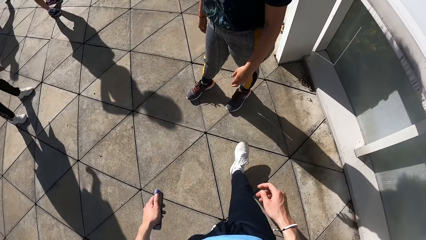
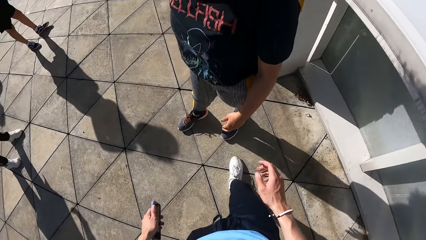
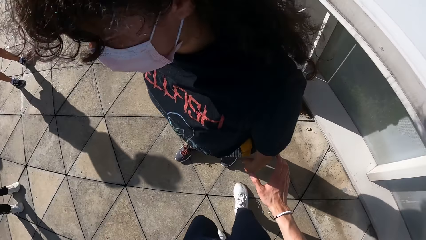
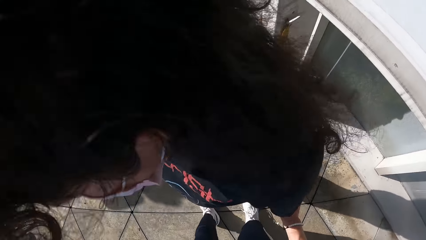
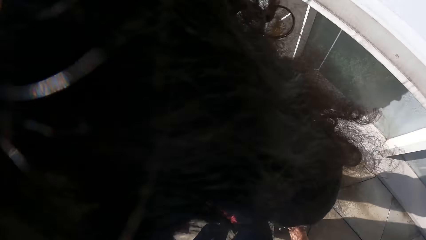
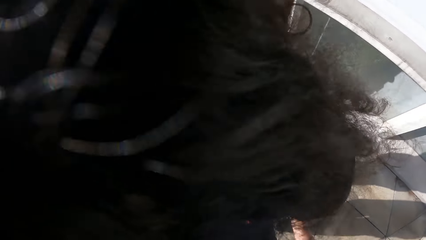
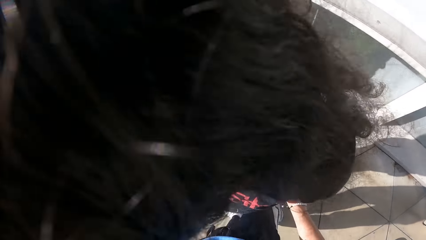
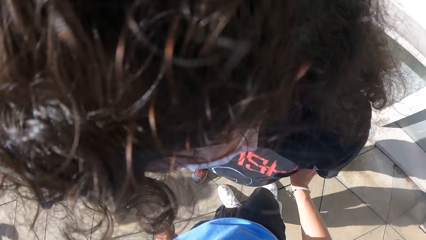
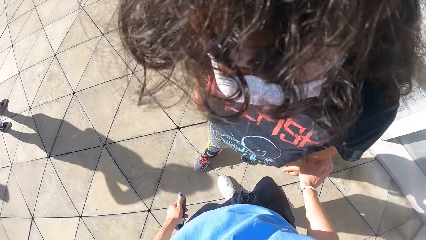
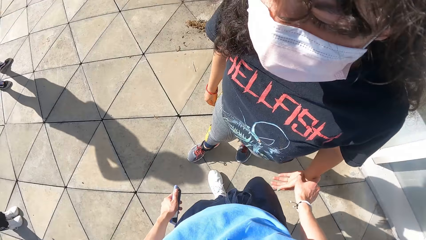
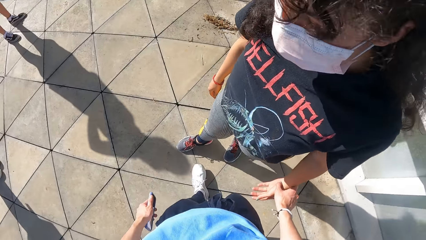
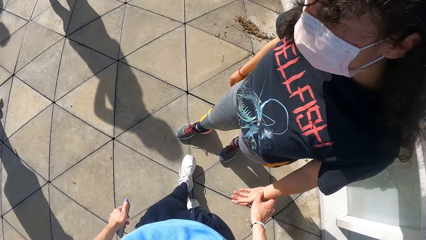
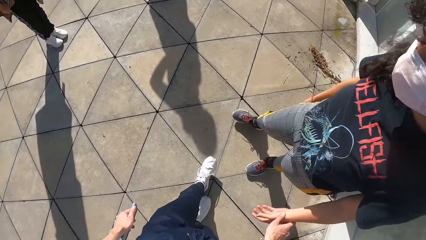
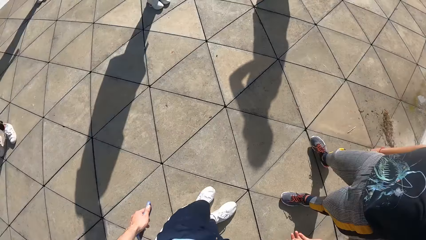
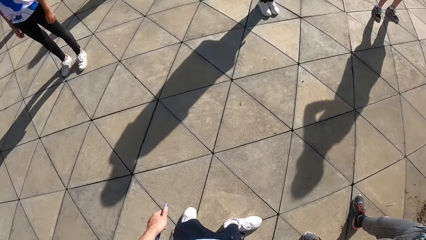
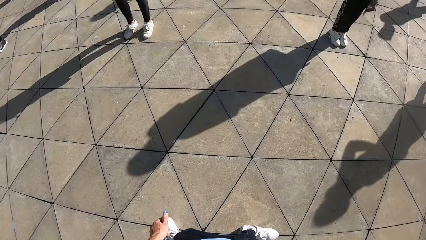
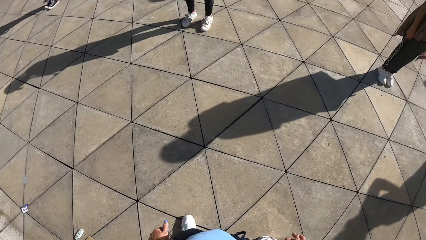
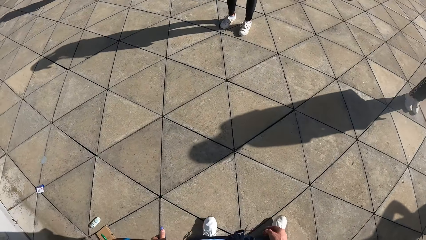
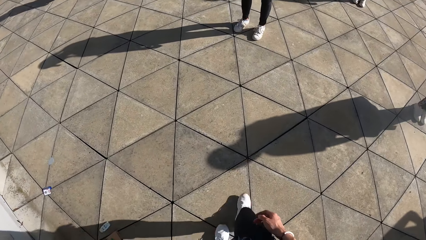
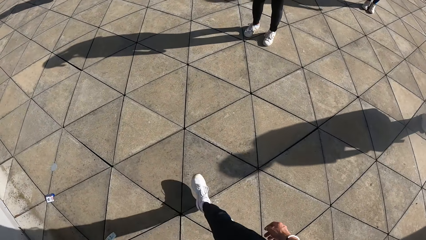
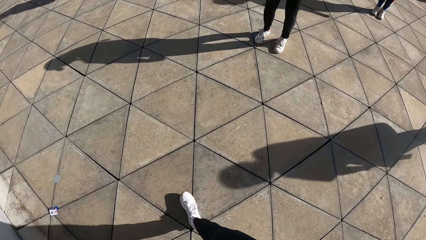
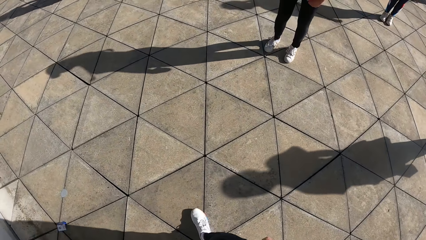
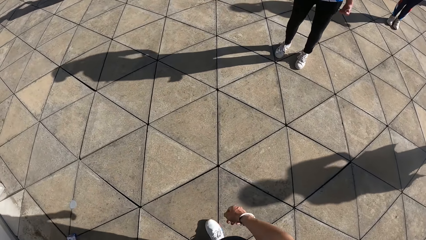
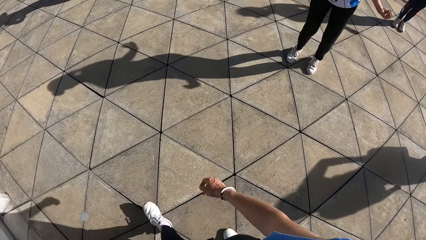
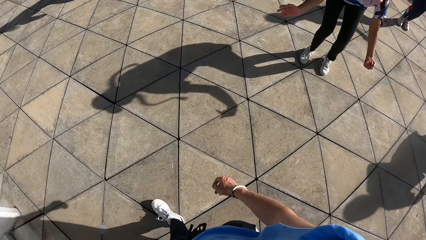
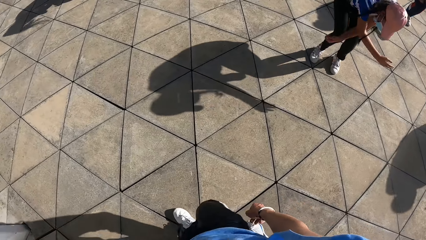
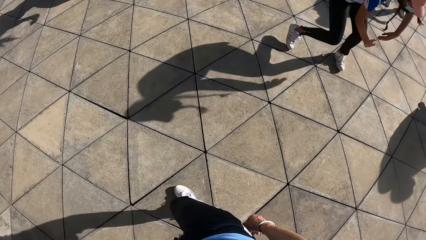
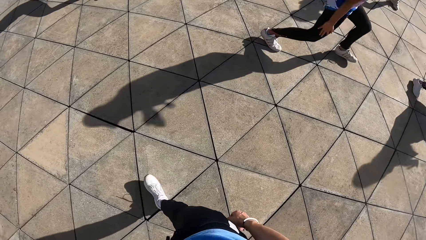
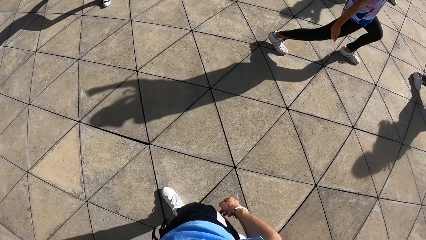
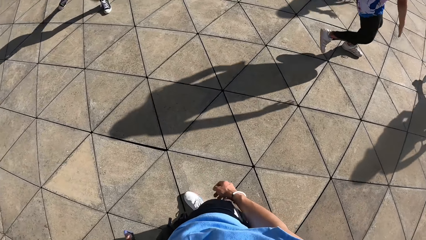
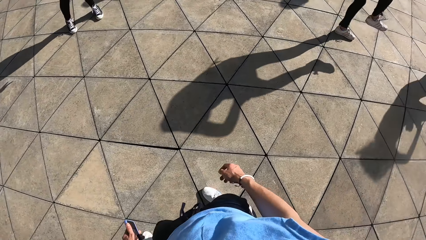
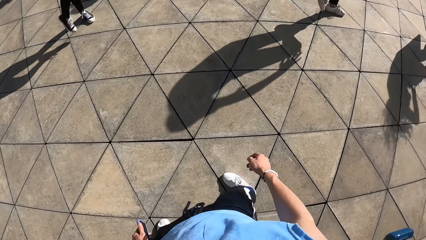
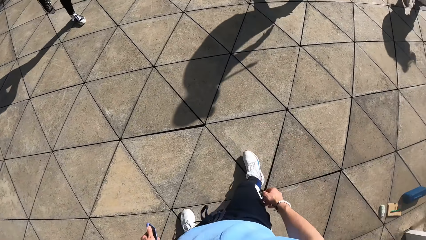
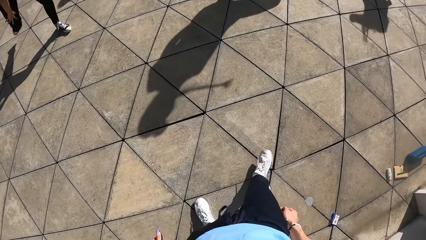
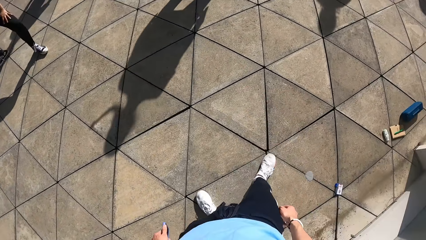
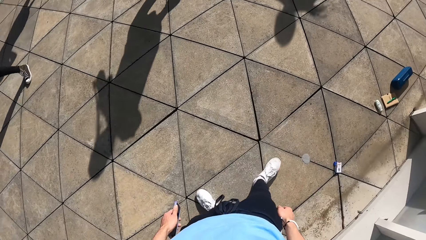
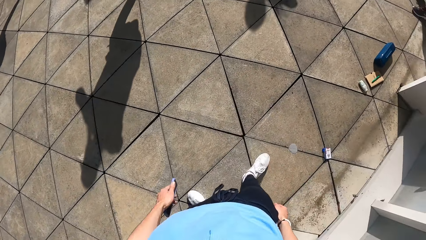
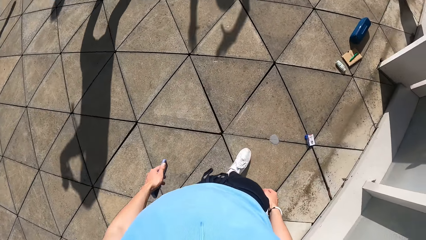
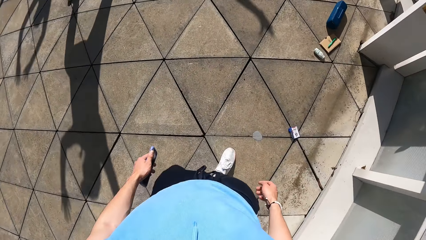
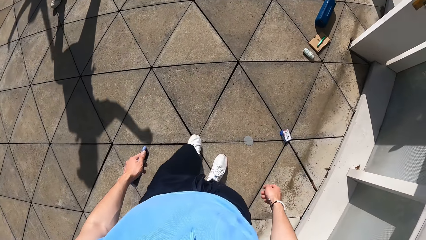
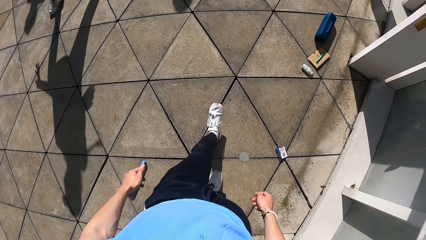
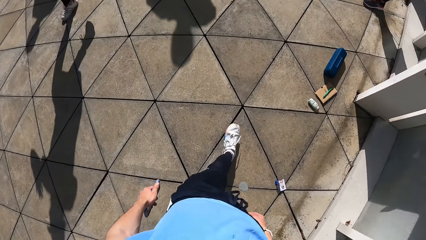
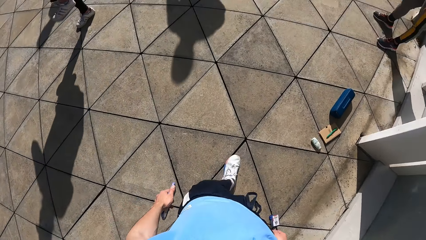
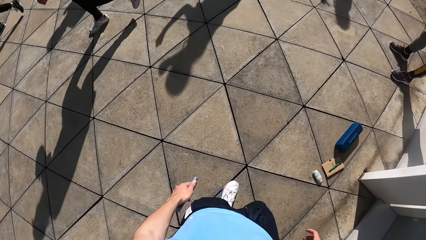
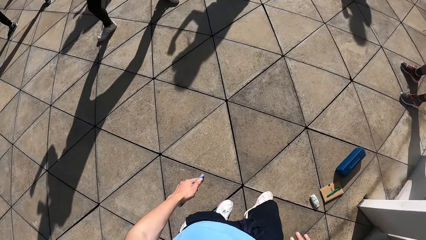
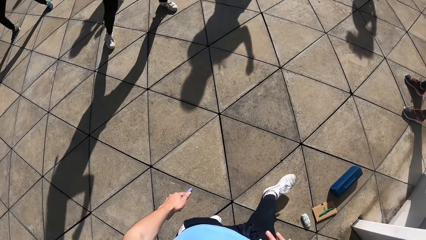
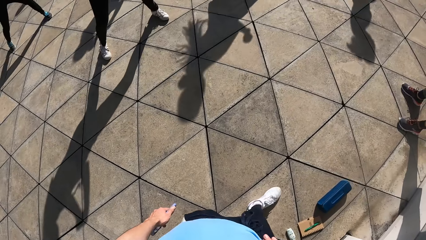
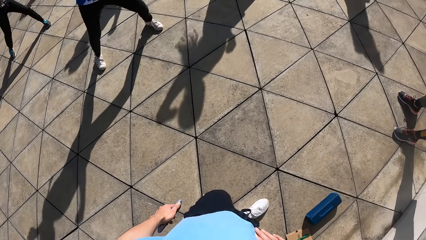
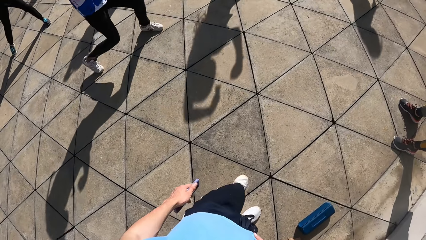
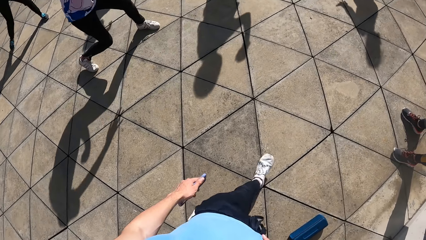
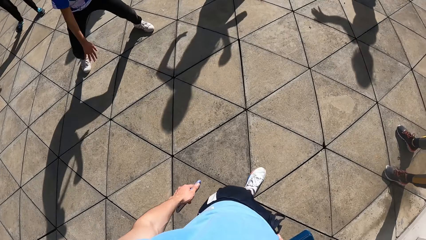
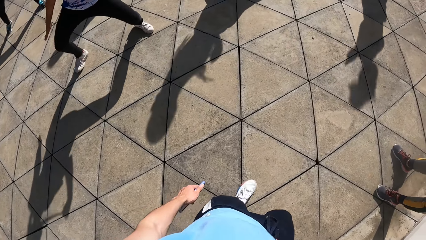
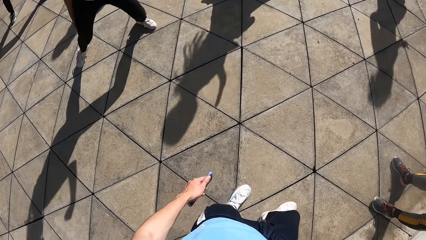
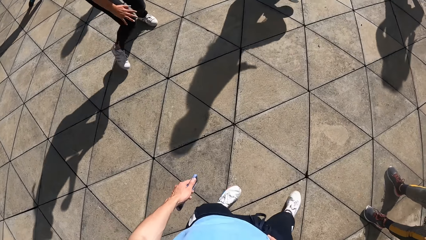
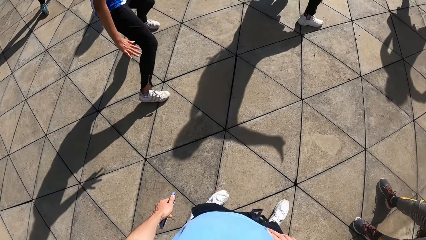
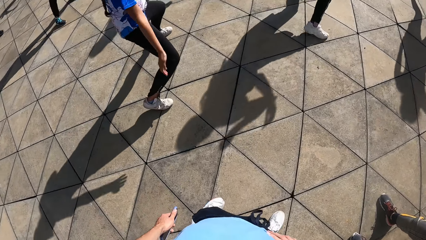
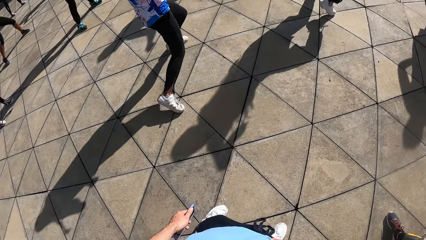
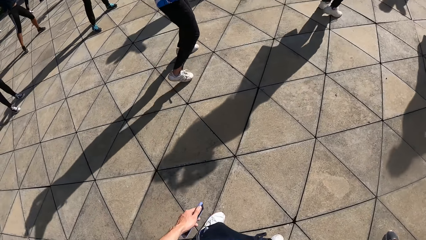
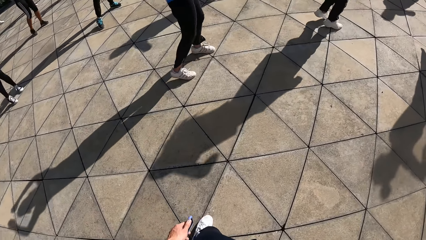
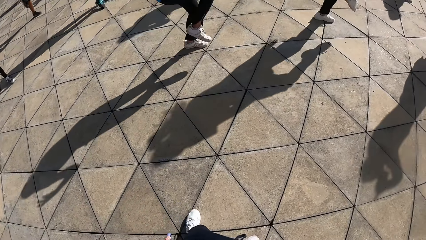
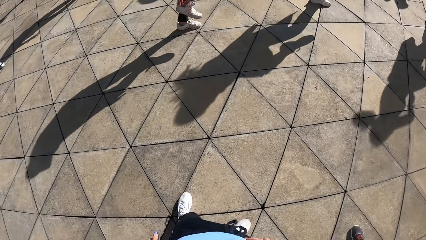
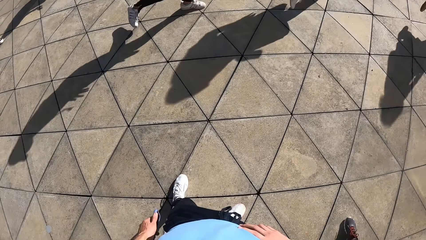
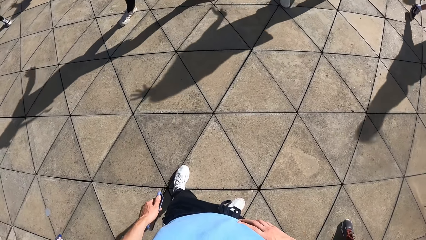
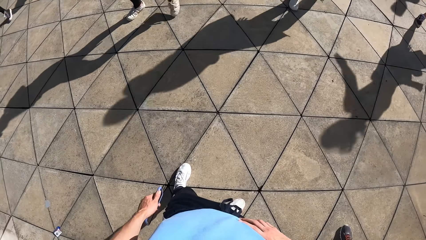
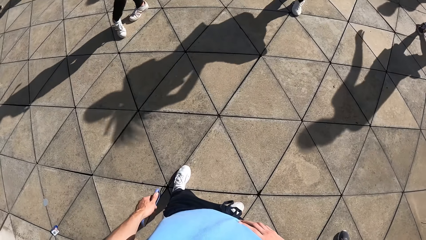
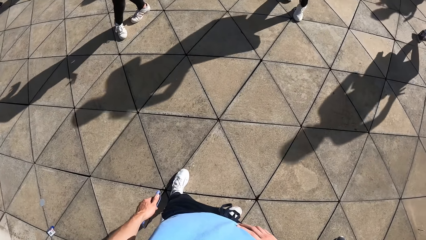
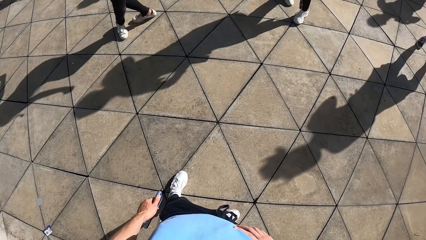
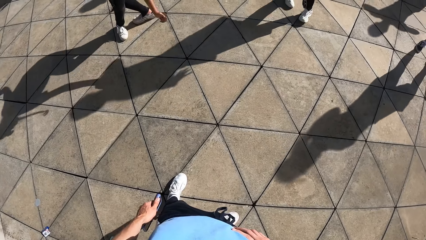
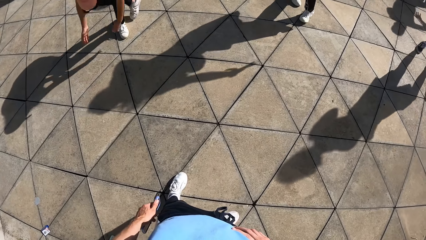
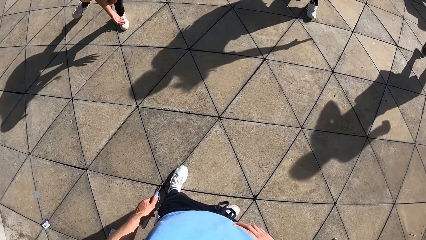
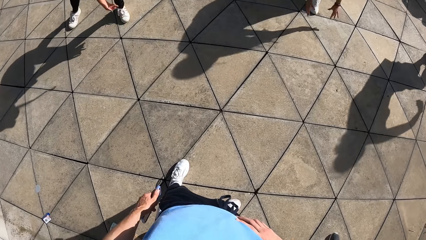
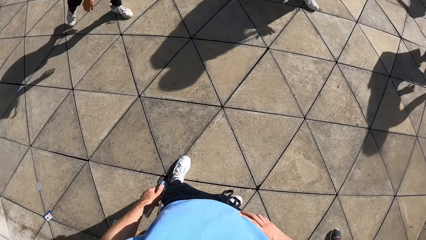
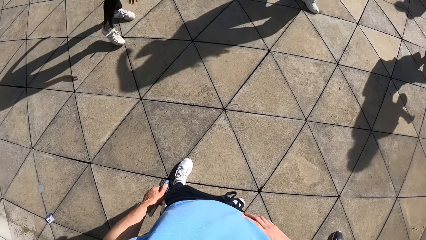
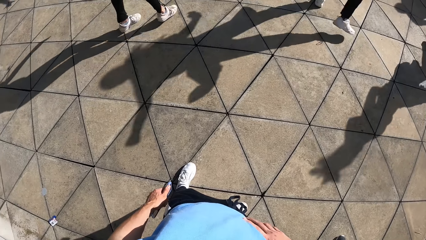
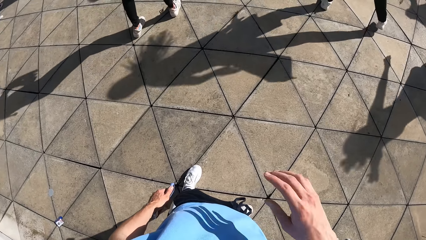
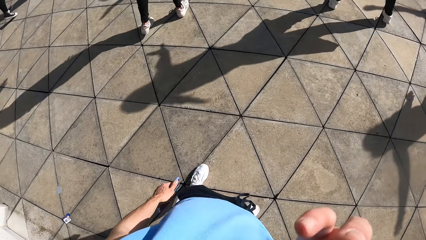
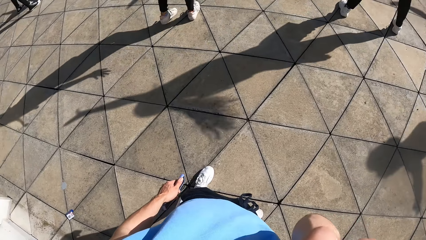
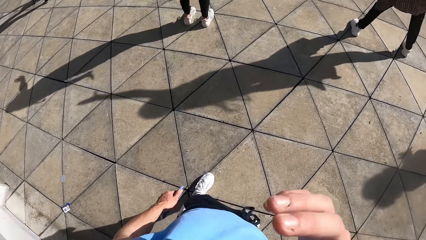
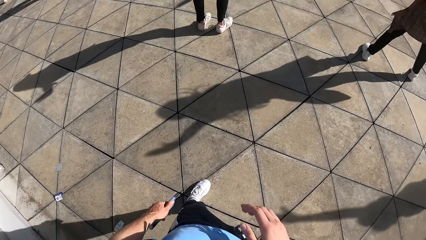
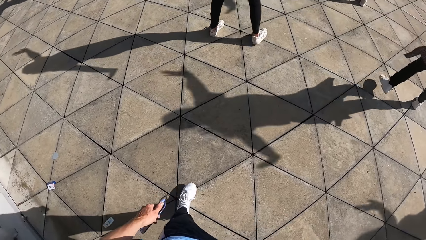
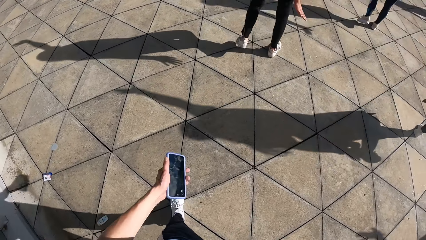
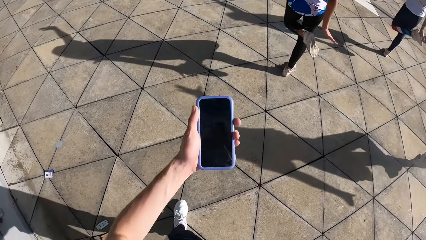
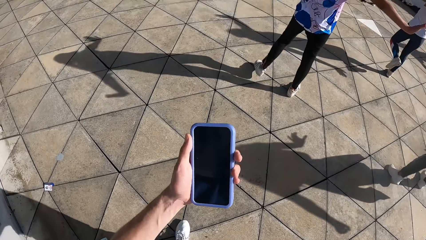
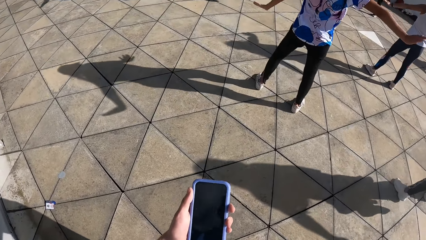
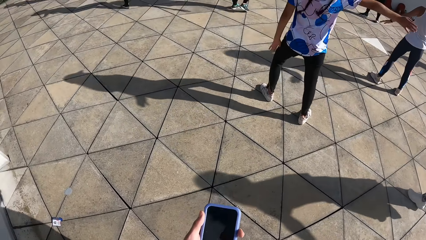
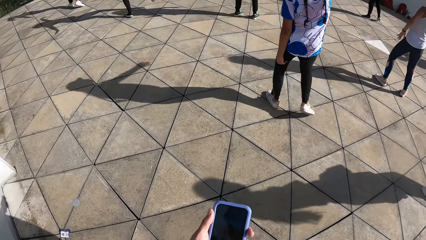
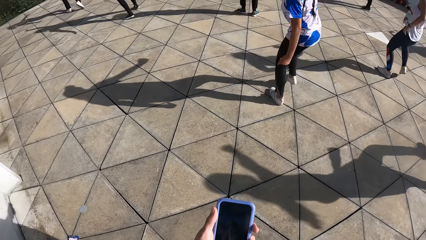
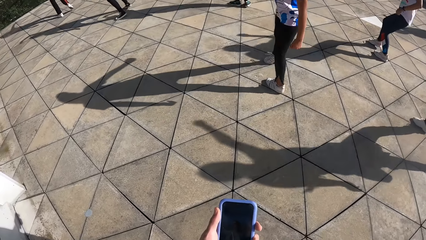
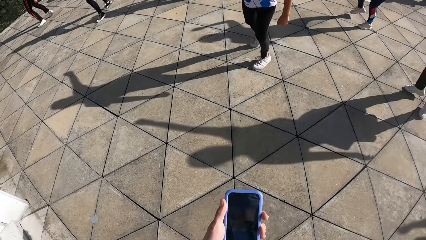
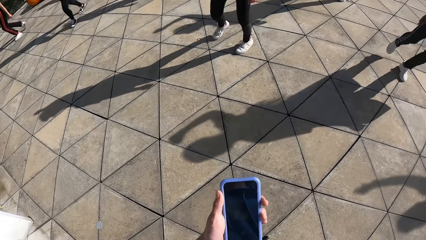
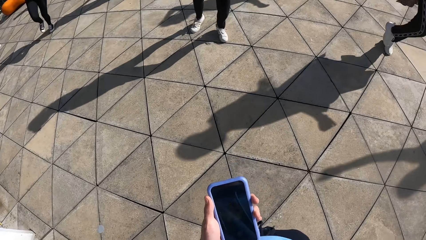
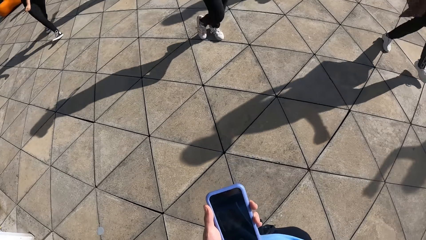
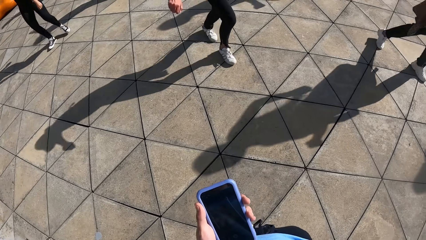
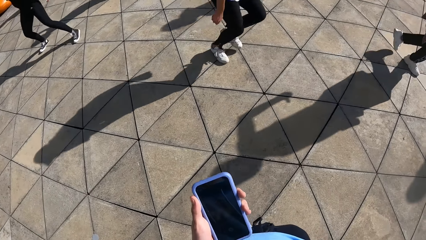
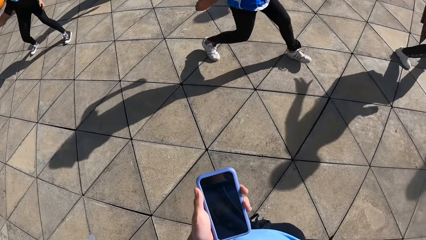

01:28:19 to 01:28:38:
The camera wearer interacts with a woman. He touches the woman. He walks on the floor. The group of people dances. The camera wearer holds his waist using his right hand. He holds his face using his right hand. He removes his hand from his face. He lifts his phone using his left hand.
